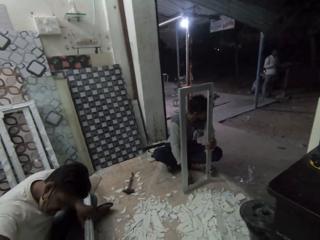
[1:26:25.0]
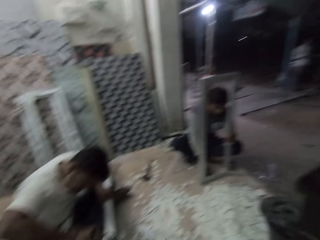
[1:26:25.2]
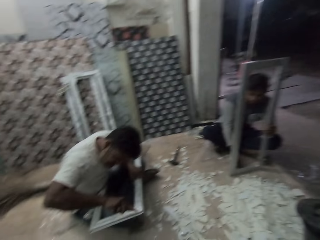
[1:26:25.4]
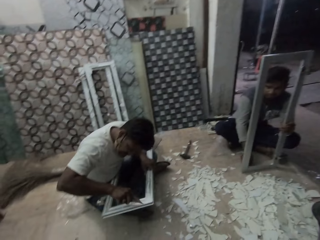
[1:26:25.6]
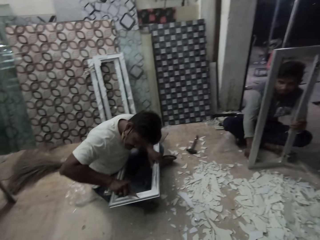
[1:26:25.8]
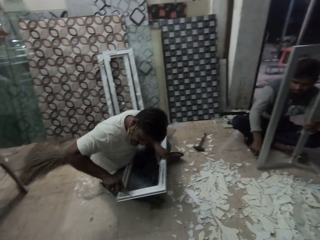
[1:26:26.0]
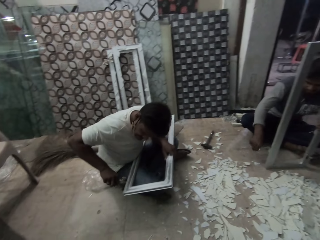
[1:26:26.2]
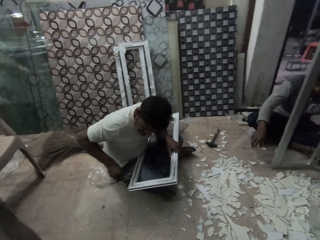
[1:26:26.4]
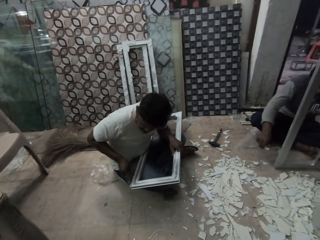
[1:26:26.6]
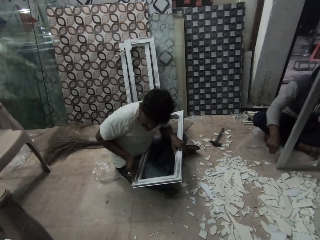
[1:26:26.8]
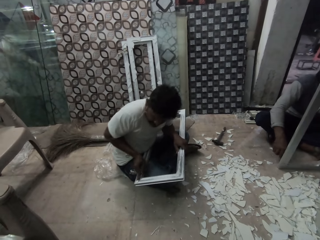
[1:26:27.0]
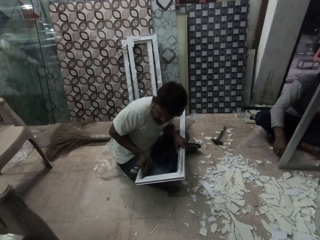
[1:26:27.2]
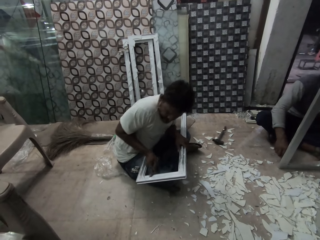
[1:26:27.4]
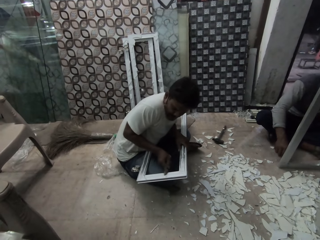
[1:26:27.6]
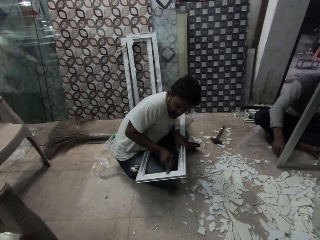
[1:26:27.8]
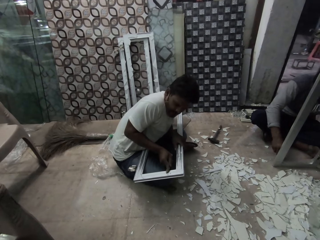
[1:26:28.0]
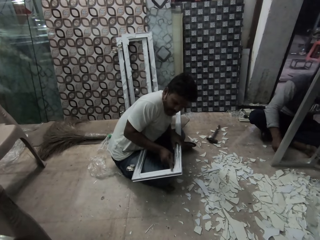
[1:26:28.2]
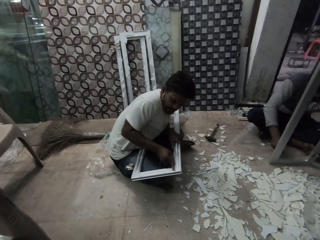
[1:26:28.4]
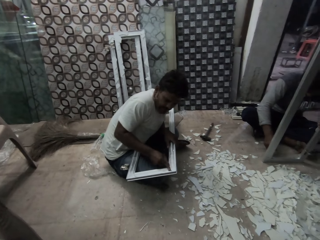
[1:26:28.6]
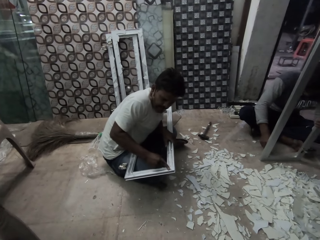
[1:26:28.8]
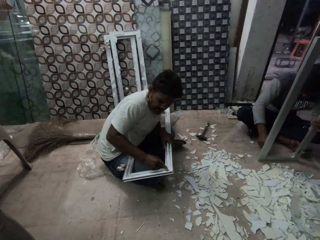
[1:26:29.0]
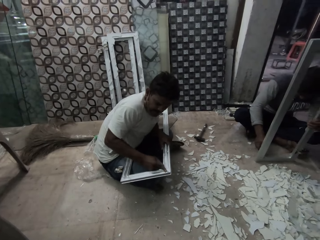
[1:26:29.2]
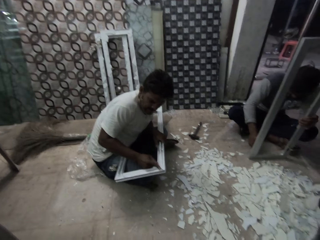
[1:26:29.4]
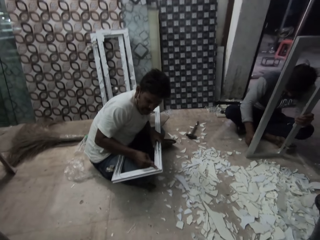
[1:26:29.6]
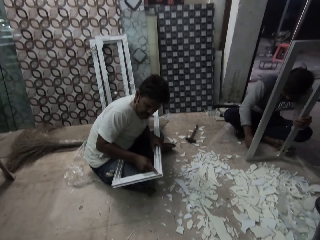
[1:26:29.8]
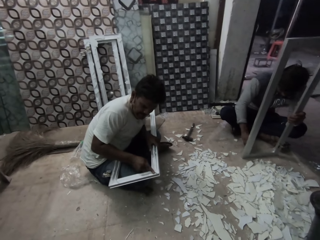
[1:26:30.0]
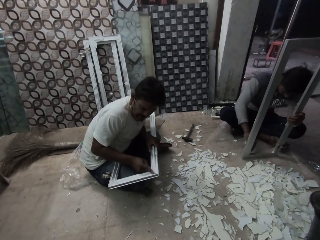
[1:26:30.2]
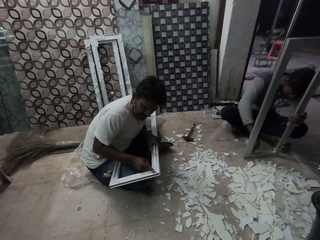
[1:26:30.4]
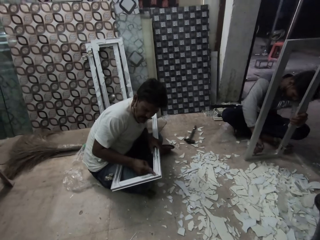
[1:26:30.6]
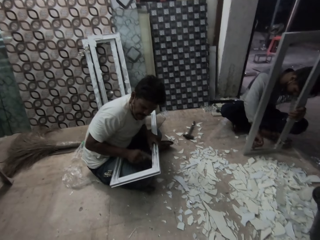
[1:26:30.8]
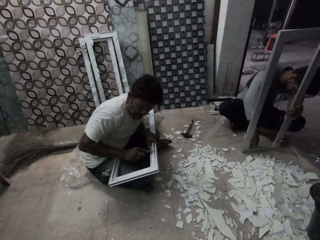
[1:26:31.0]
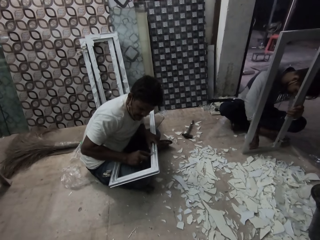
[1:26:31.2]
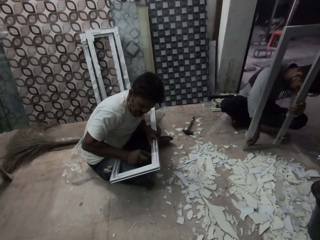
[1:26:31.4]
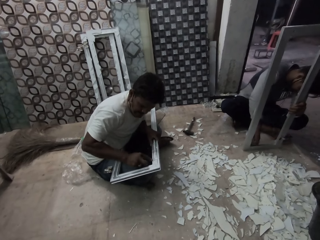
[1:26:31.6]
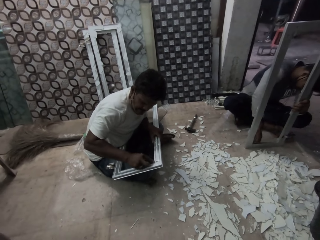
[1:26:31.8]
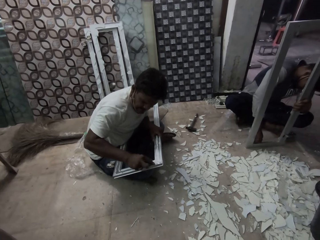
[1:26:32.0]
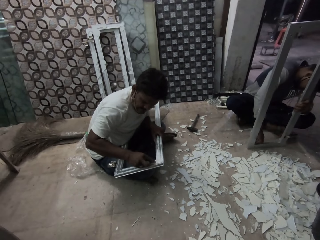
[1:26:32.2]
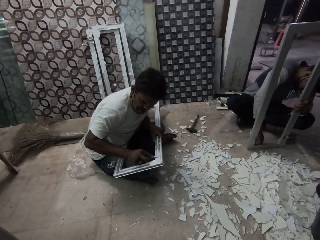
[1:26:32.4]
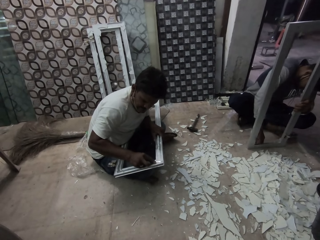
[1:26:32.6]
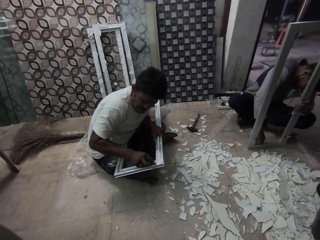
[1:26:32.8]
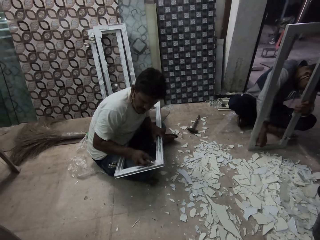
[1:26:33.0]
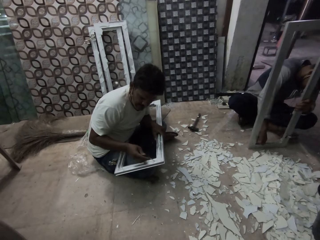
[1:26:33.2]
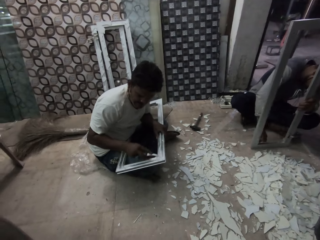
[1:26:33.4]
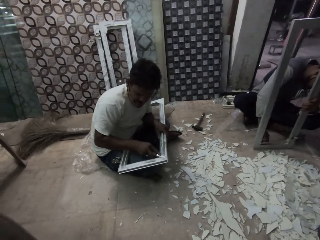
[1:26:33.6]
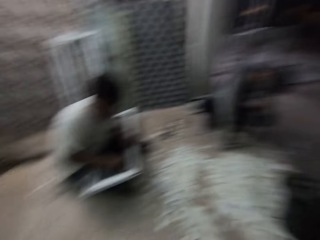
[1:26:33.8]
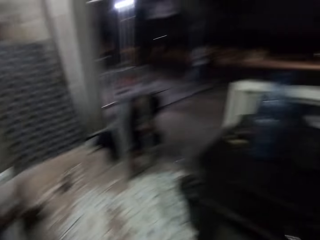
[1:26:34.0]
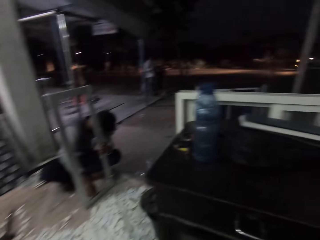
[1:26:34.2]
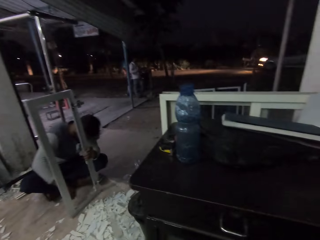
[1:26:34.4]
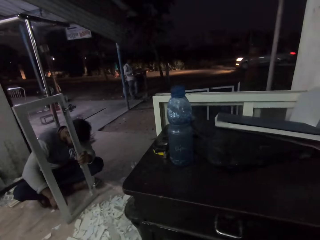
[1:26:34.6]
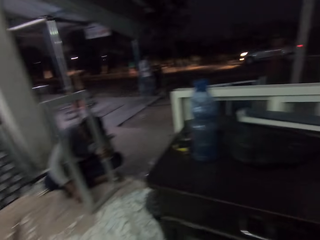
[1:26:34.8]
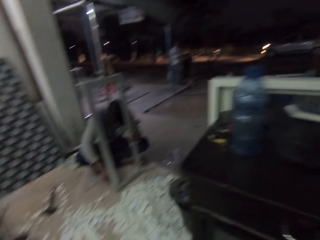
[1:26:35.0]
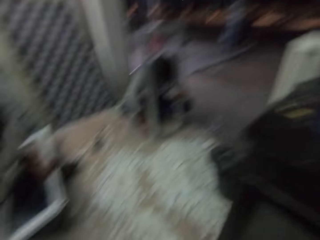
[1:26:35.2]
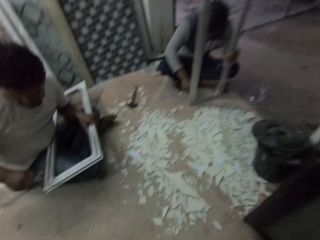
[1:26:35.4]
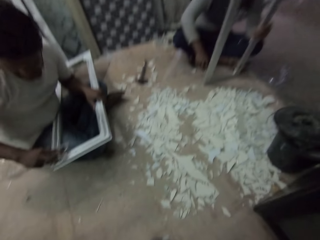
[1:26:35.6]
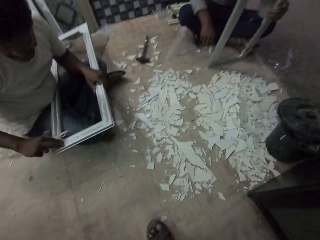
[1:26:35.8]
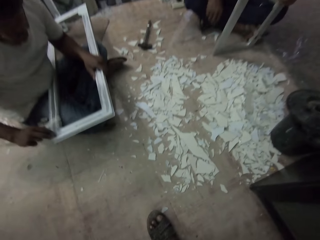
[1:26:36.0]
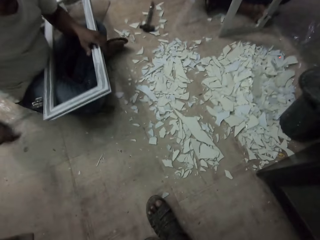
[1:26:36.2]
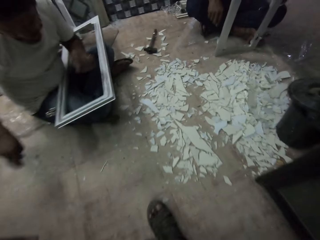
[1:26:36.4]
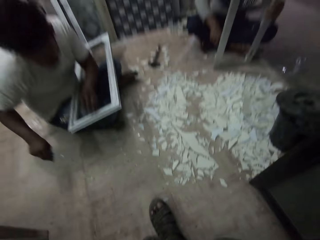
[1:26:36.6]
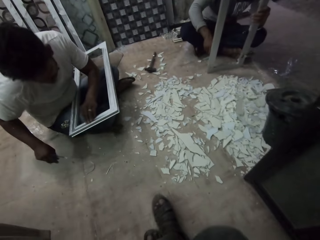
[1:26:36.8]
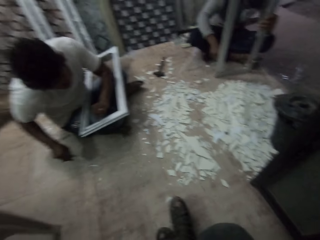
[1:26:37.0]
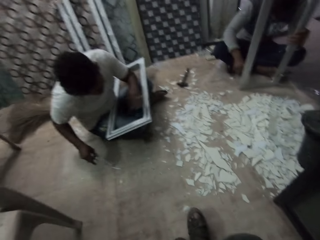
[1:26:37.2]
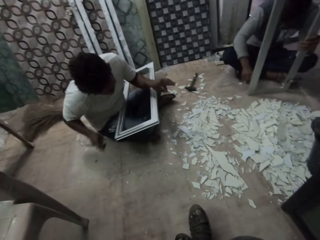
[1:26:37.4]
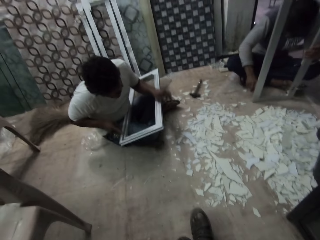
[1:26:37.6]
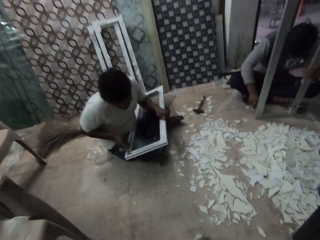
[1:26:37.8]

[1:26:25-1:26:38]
A man scrapes the frame. The camera wearer looks outside.

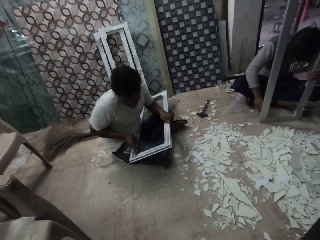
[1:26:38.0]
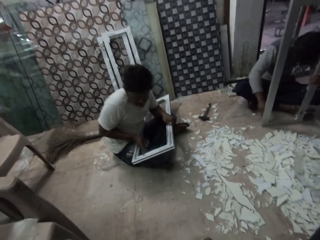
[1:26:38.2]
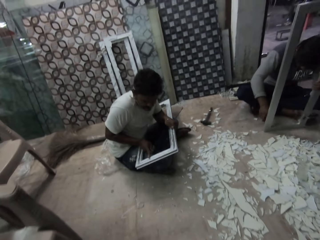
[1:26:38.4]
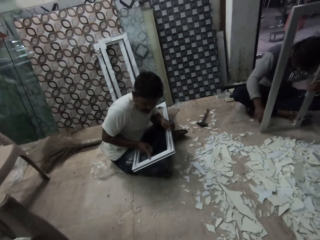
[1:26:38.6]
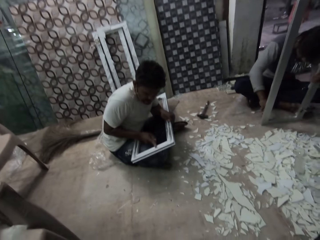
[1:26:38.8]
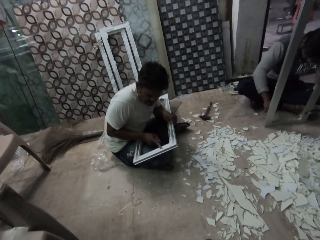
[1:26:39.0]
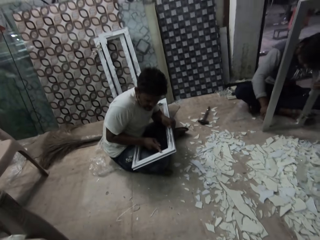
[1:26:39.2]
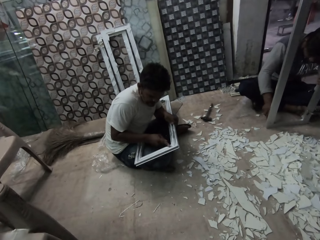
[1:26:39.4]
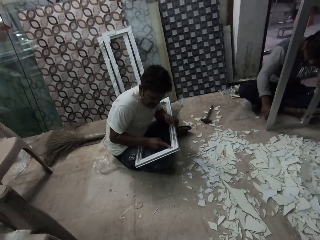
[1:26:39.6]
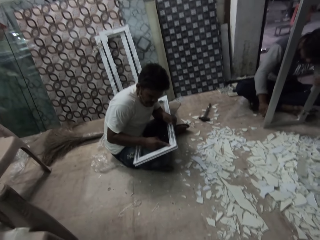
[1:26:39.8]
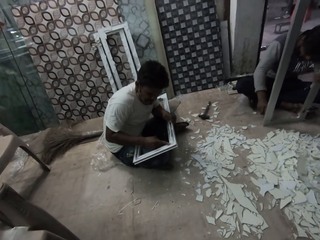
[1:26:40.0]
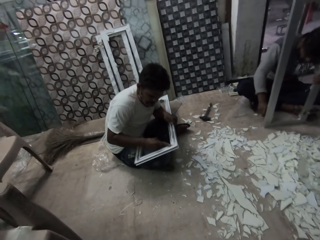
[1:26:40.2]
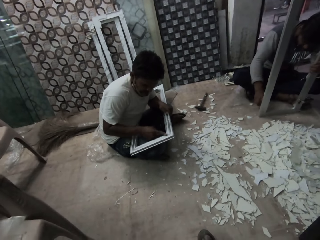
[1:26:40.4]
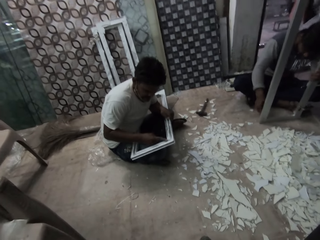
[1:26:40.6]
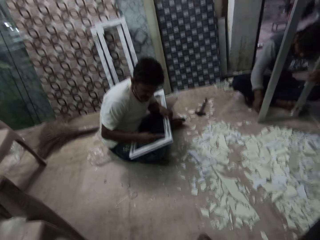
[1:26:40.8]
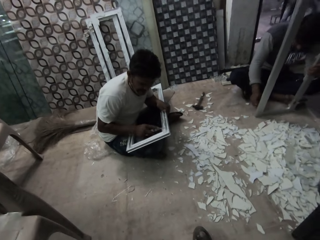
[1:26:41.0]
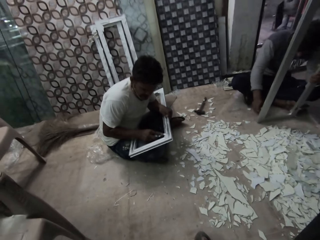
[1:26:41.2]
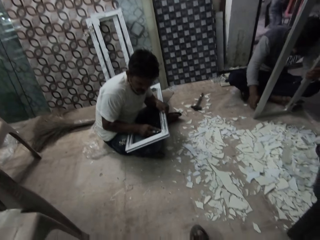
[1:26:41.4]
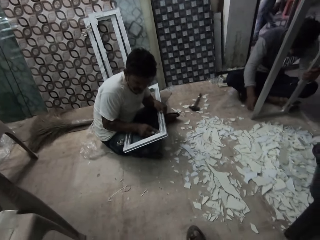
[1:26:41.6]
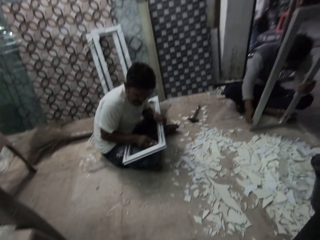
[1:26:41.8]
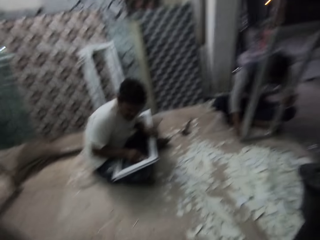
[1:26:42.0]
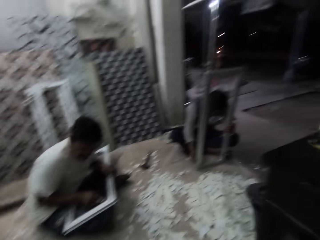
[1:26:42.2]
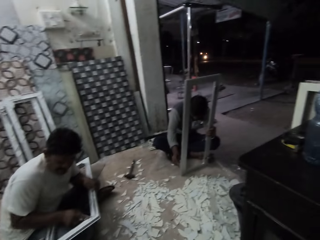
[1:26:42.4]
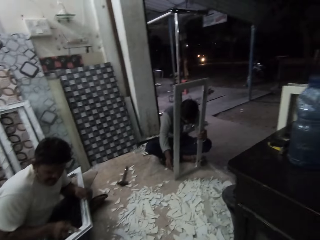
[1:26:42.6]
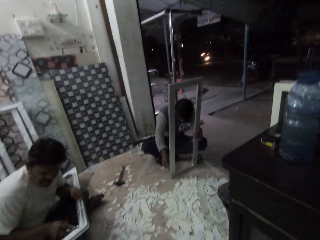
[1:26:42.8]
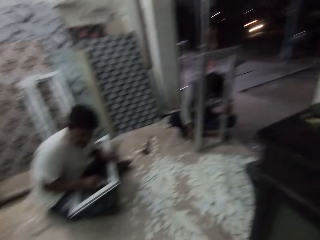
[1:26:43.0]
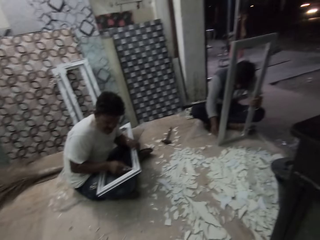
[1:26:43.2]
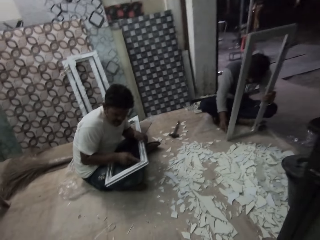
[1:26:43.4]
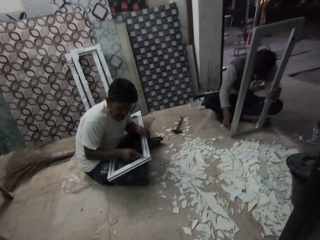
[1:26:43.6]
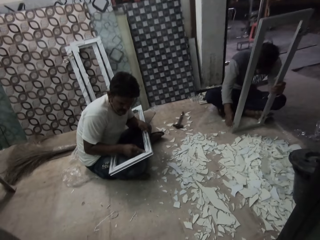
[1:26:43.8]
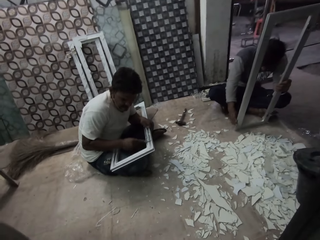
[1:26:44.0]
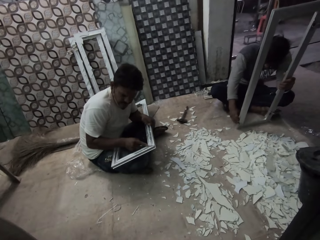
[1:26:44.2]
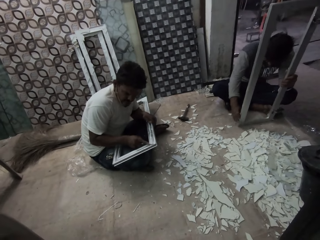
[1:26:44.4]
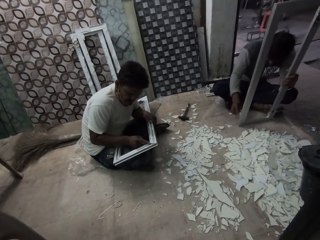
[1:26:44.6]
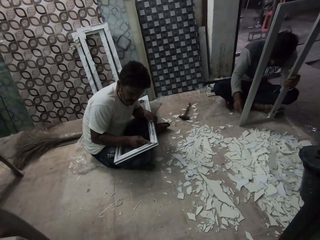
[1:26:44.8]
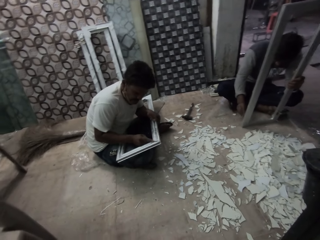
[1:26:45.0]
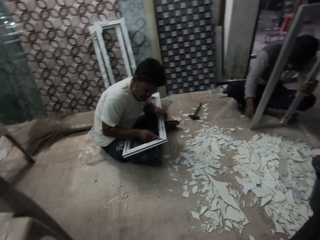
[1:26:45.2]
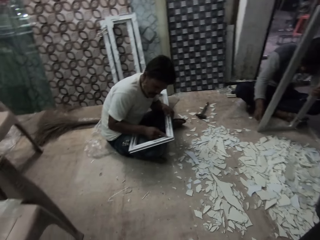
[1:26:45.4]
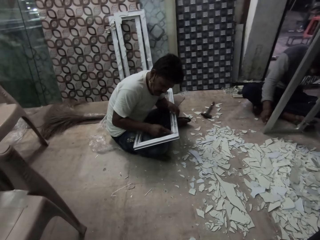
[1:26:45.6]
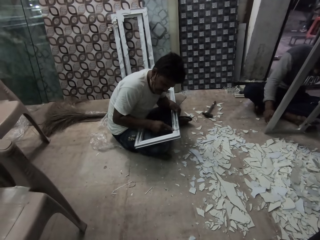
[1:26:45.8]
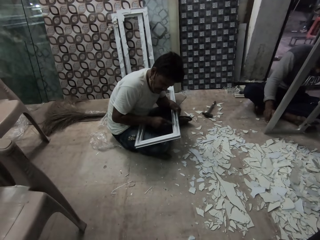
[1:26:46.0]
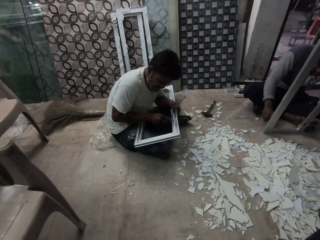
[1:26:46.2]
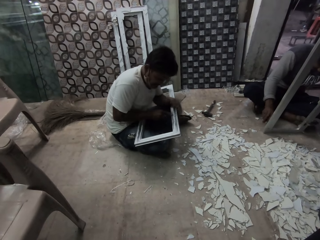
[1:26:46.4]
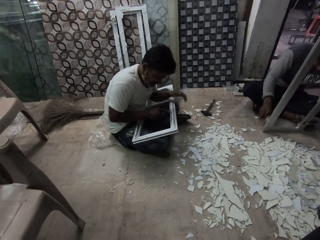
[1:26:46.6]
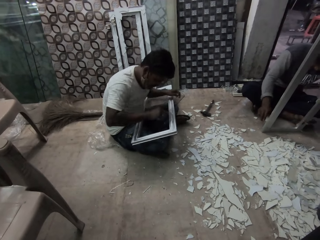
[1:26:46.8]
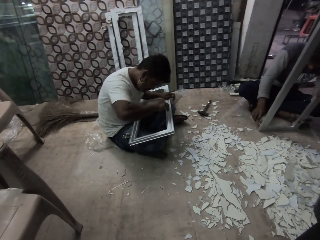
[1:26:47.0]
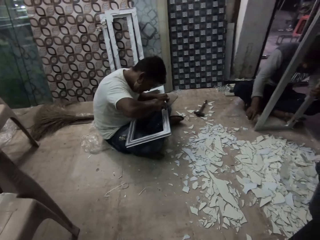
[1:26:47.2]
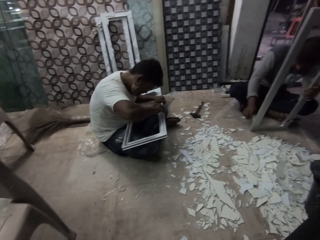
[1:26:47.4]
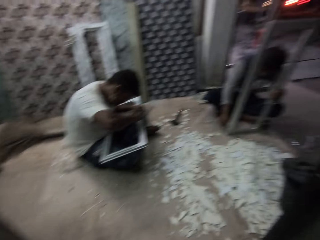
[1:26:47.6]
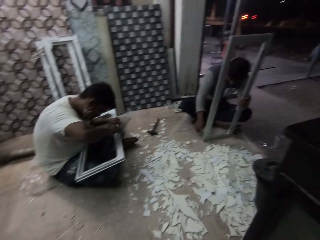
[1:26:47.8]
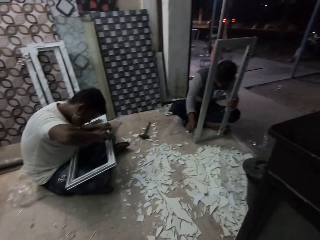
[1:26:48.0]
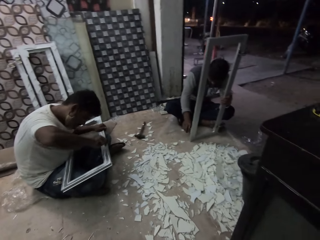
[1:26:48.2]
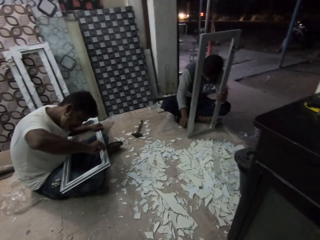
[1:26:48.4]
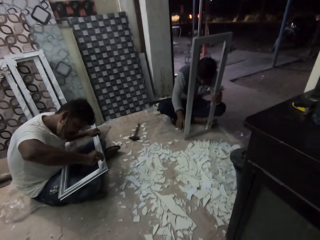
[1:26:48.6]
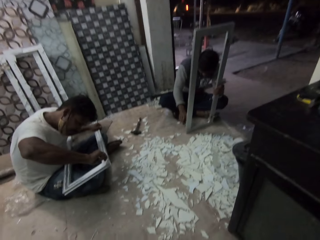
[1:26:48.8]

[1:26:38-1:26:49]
The camera wearer looks outside.
